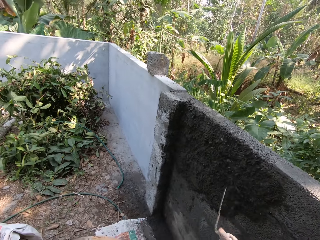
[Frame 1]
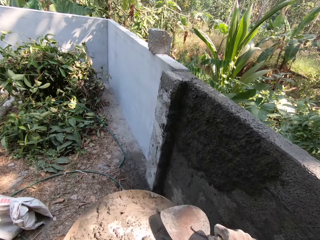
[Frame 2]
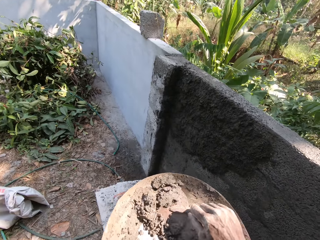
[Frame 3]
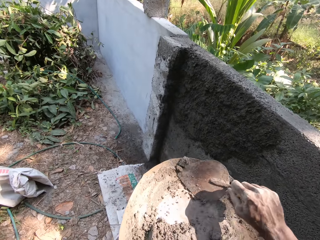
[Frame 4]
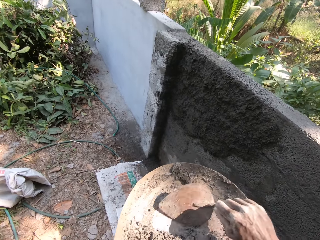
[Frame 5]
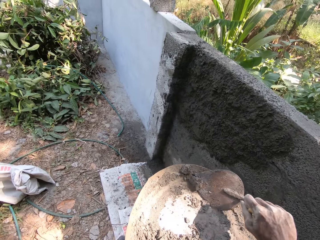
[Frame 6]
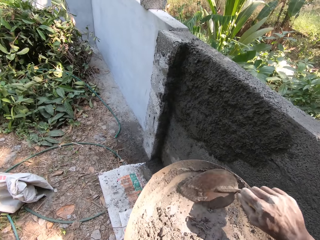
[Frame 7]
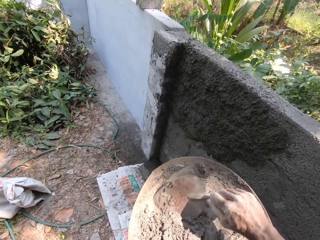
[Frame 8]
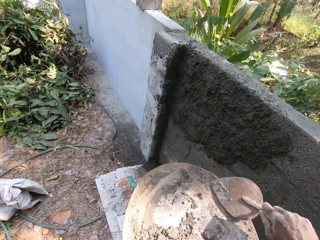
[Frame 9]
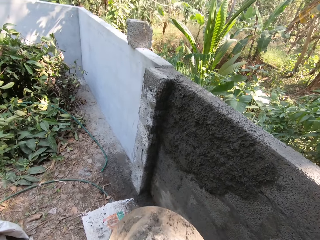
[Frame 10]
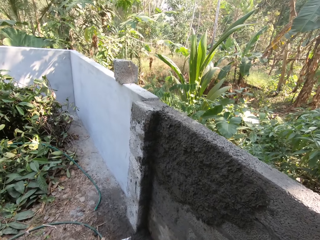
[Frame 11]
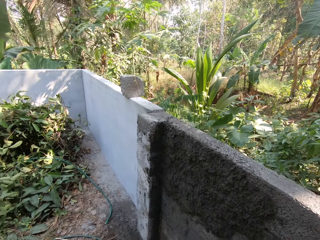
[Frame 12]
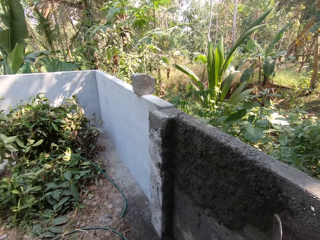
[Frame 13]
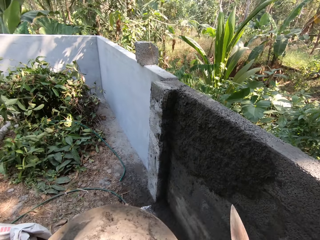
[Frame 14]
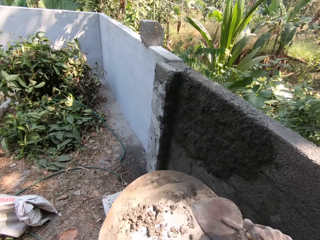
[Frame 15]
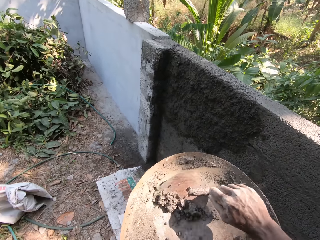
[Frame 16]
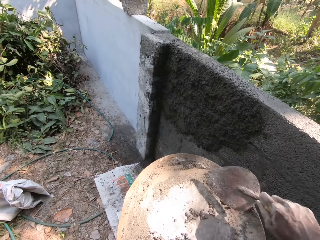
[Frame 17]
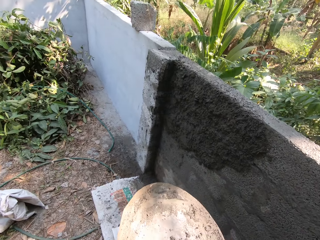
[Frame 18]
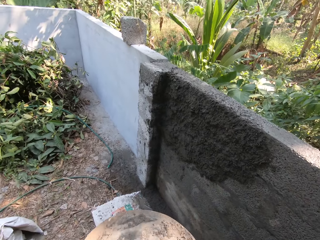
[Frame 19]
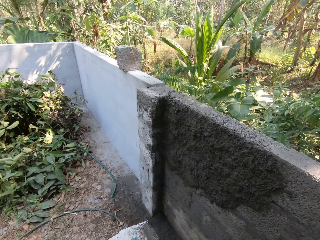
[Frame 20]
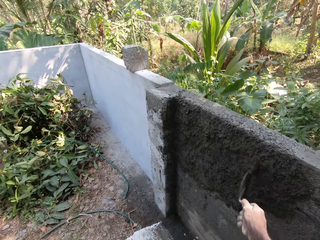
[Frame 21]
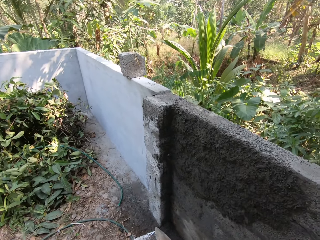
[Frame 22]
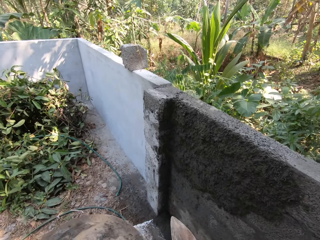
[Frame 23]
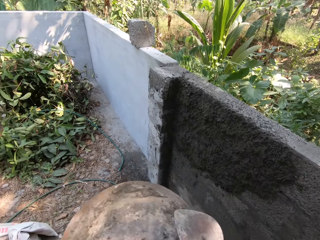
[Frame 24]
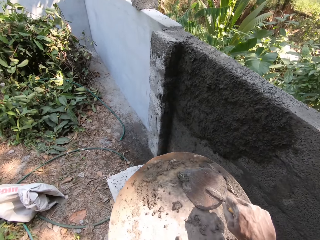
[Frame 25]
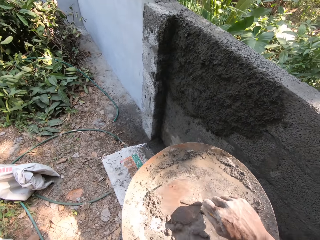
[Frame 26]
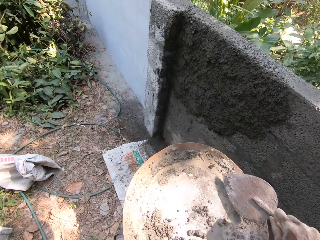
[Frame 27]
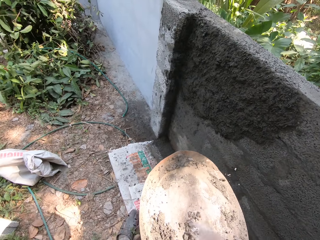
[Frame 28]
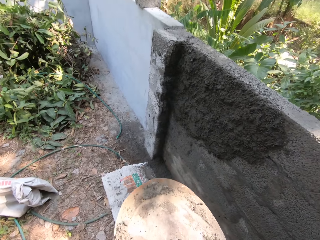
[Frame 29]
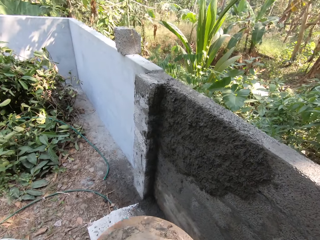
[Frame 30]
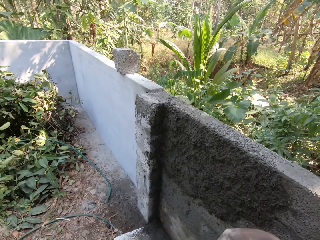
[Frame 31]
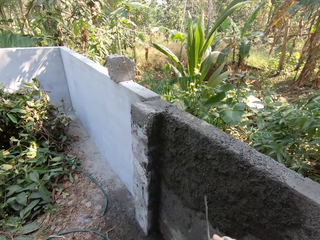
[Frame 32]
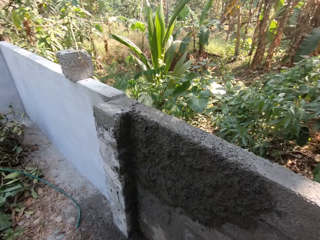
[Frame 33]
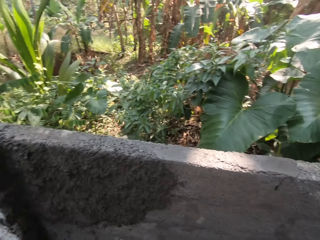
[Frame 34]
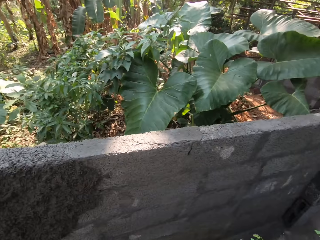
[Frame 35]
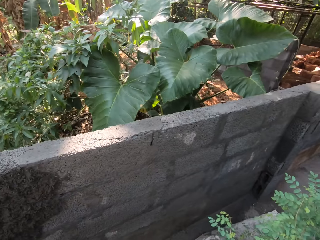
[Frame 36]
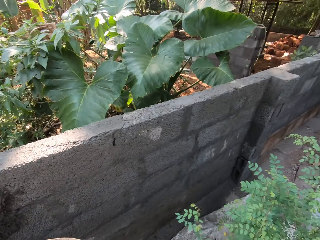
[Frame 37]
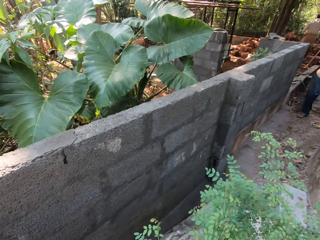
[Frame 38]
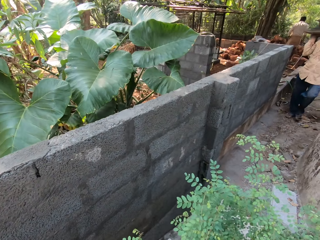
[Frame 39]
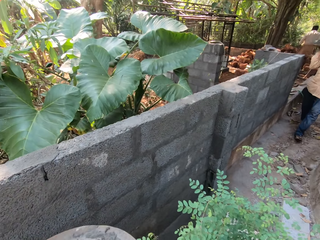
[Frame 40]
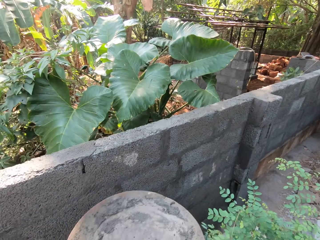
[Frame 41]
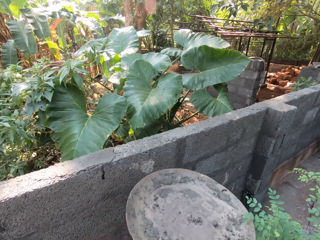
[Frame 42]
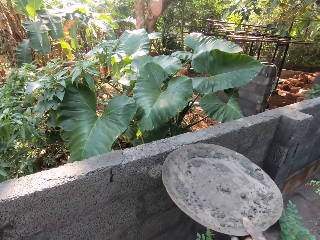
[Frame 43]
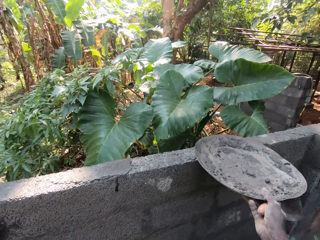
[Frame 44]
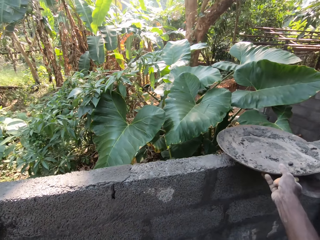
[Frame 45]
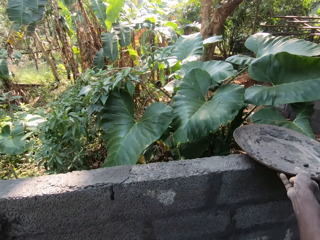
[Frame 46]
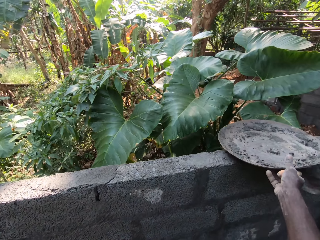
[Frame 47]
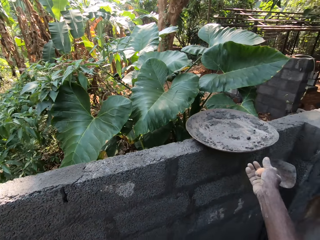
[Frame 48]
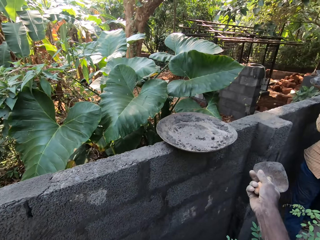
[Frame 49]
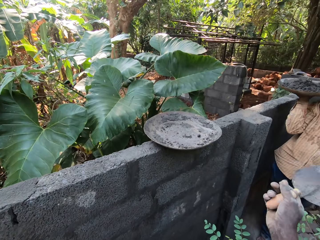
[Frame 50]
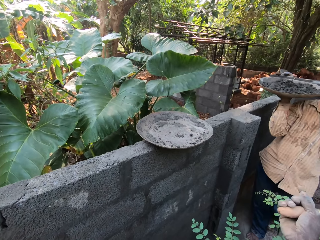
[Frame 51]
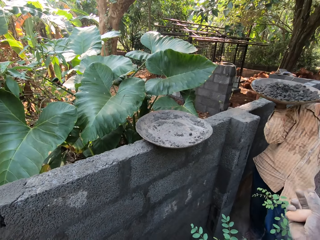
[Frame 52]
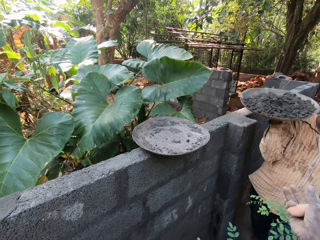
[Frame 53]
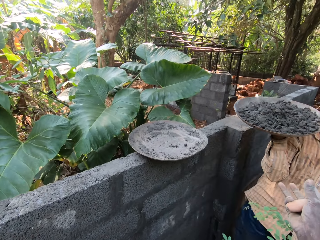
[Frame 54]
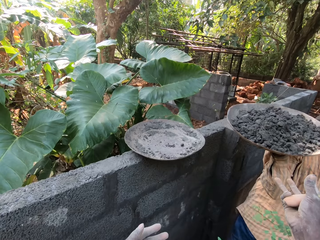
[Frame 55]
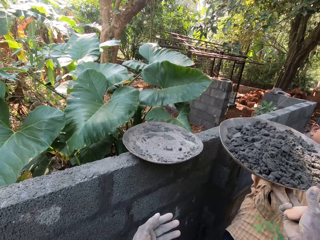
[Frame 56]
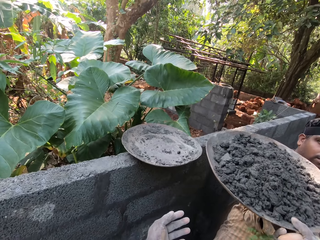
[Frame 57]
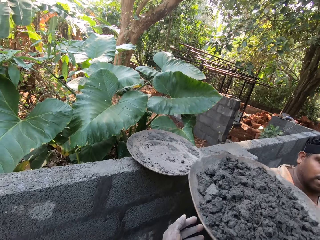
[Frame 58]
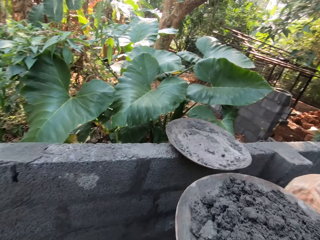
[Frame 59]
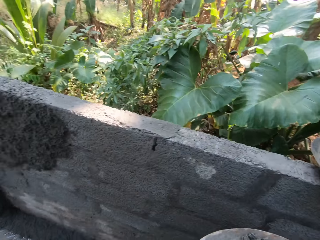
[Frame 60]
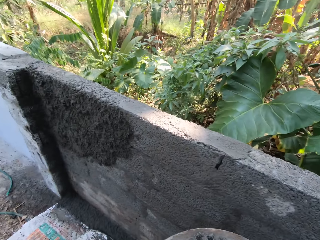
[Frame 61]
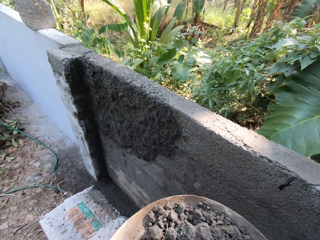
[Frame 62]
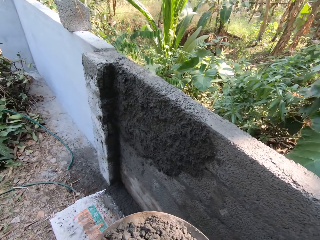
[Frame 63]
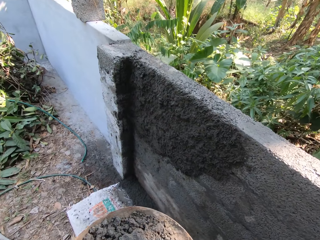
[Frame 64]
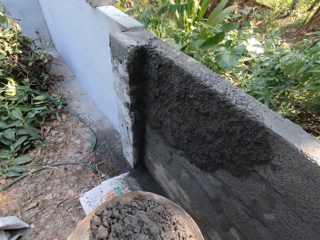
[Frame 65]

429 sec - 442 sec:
The camera wearer pours the mortar on the wall with the trowel in his right hand. He scoops the mortar from the head pan with the trowel in his right hand. He pours the mortar on the wall with the trowel in his right hand. He scoops the mortar from the head pan with the trowel in his right hand. He pours the mortar on the wall with the trowel in his right hand. He scoops the mortar from the head pan with the trowel in his right hand. He pours the mortar on the wall with the trowel in his right hand. A man walks towards the camera wearer with a head pan of mortars in his hands. The camera wearer puts the head pan on the wall with his right hand. He converses with the man. He collects the head pan with mortar from the man with his hands.

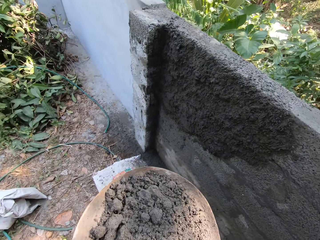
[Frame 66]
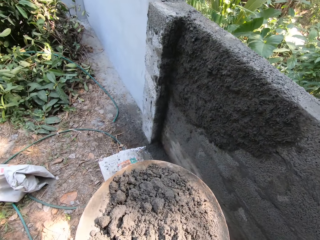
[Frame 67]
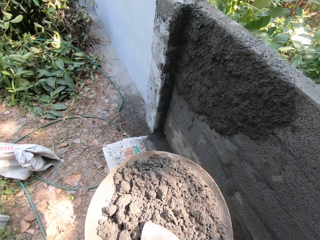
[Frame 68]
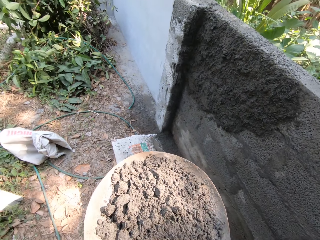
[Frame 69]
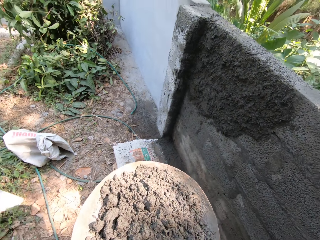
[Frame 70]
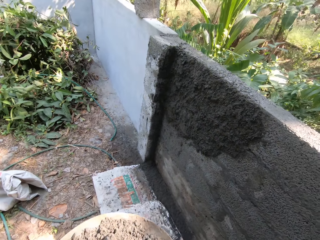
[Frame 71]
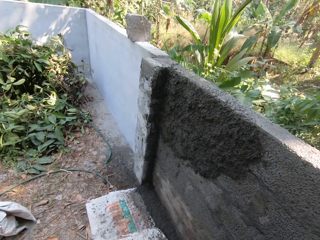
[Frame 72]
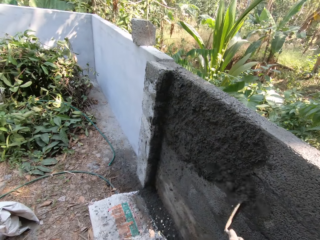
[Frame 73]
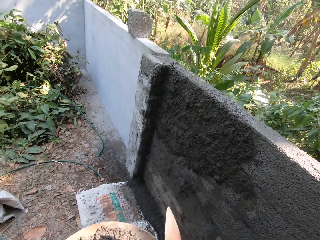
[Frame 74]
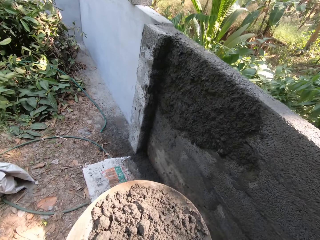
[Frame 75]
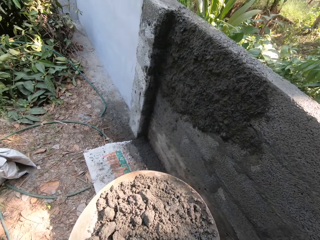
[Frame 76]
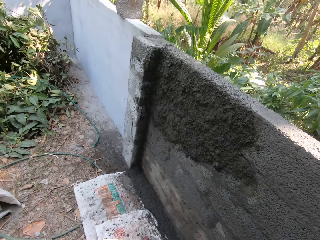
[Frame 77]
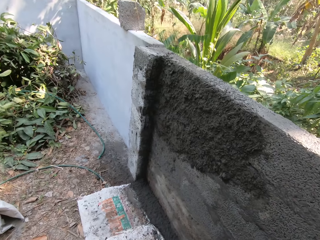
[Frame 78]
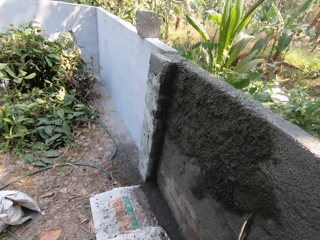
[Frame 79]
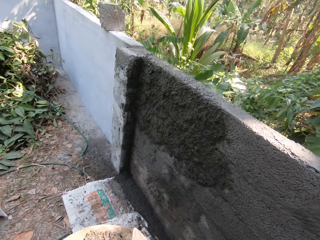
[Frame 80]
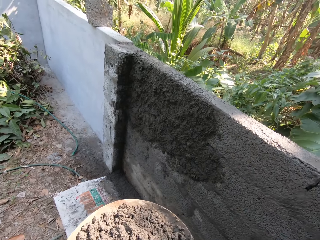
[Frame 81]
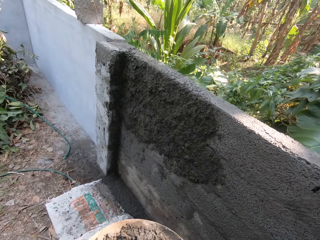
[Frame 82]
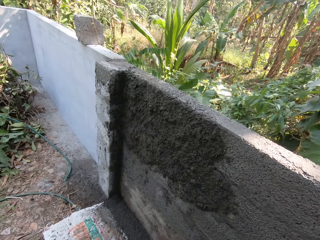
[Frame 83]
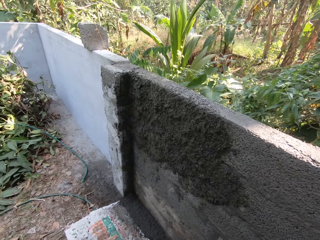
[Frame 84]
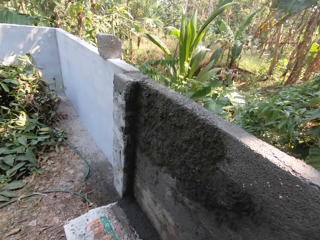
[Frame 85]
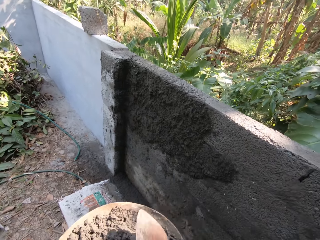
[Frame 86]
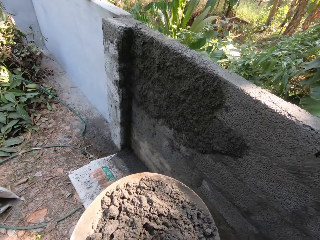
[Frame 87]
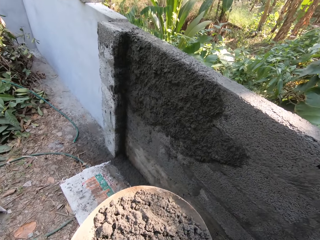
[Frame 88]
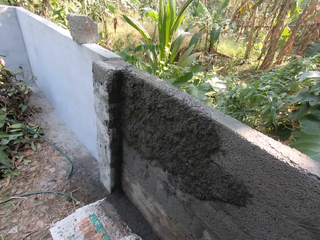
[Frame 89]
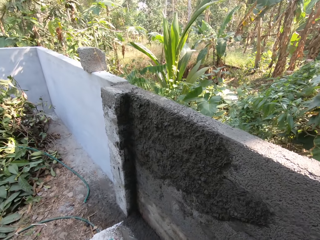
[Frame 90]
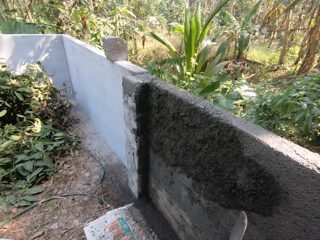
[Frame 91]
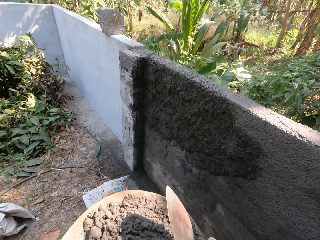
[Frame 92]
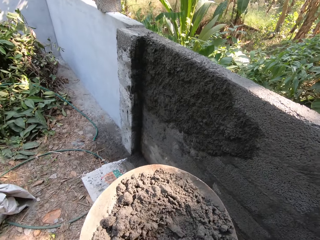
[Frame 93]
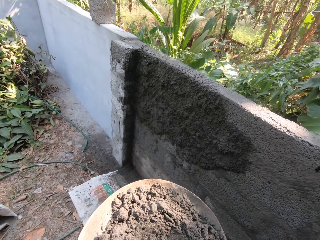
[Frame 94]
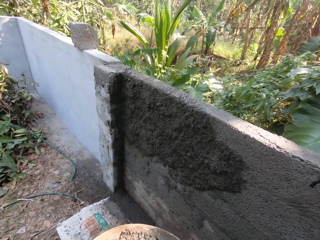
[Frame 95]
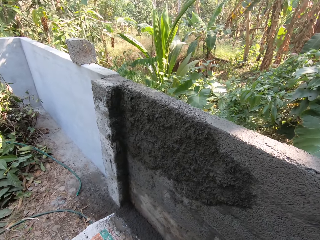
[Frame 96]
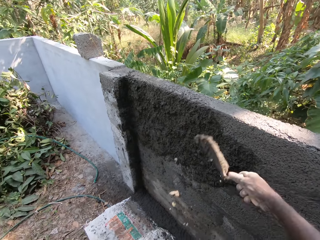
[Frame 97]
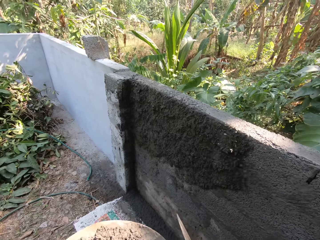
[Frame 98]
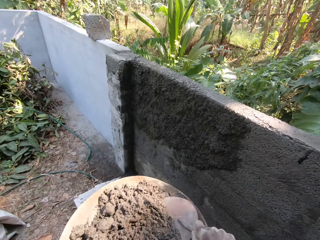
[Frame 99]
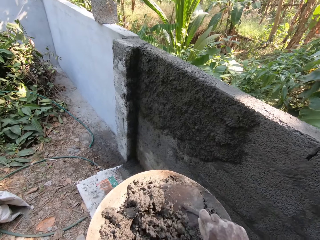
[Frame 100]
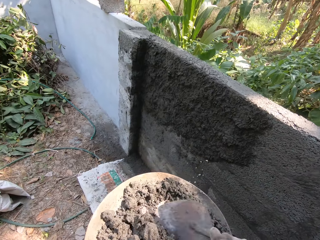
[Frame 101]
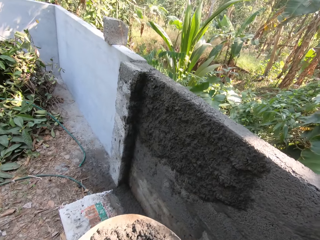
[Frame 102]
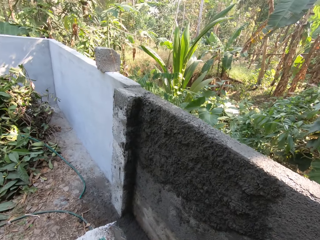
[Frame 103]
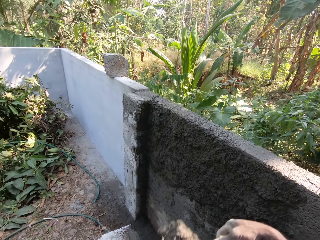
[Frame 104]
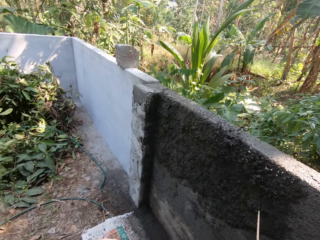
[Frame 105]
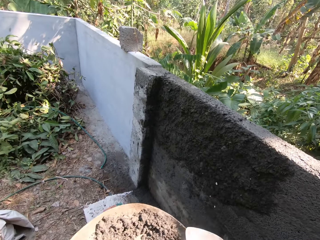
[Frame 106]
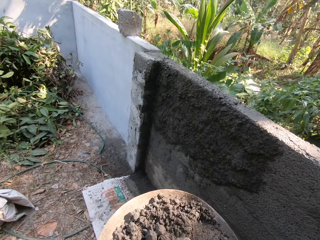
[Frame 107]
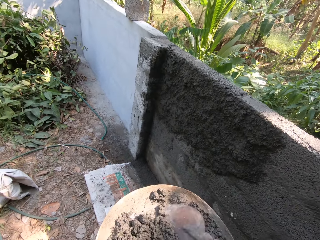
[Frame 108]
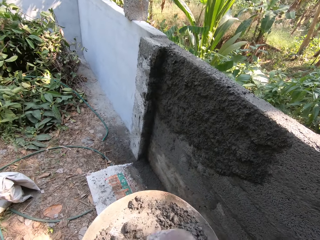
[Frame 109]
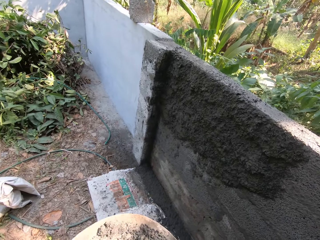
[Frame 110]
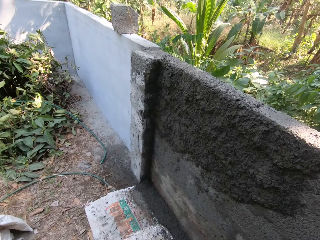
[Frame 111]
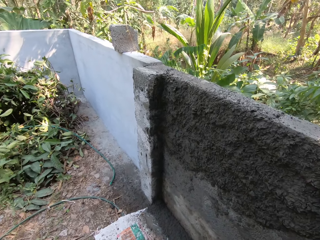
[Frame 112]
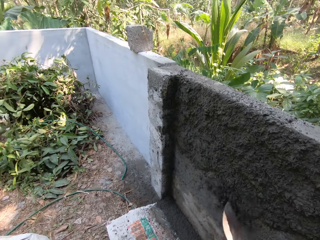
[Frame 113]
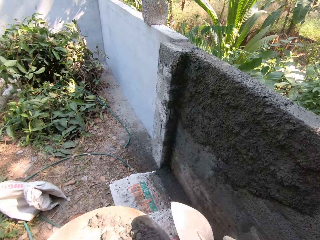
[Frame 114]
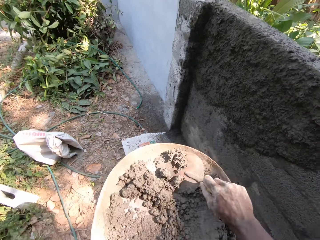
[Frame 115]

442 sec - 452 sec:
The camera wearer scoops the mortar from the head pan with the trowel in his right hand. He pours the mortar on the wall with the trowel in his right hand. He scoops the mortar from the head pan with the trowel in his right hand. He pours the mortar on the wall with the trowel in his right hand. He scoops the mortar from the head pan with the trowel in his right hand. He pours the mortar on the wall with the trowel in his right hand. He scoops the mortar from the head pan with the trowel in his right hand. He pours the mortar on the wall with the trowel in his right hand. He scoops the mortar from the head pan with the trowel in his right hand. He pours the mortar on the wall with the trowel in his right hand. He scoops the mortar from the head pan with the trowel in his right hand. He pours the mortar on the wall with the trowel in his right hand. He scoops the mortar from the head pan with the trowel in his right hand. He pours the mortar on the wall with the trowel in his right hand.
